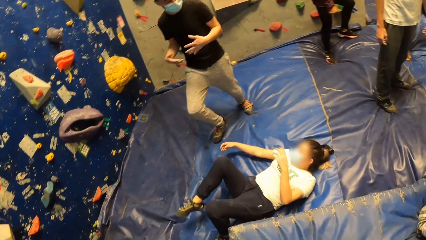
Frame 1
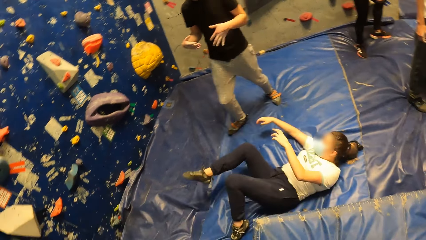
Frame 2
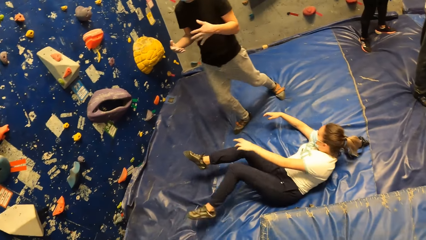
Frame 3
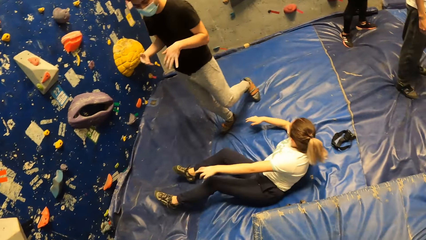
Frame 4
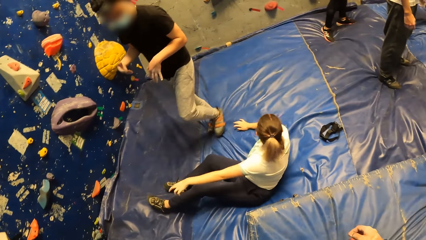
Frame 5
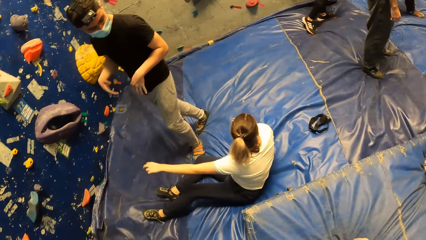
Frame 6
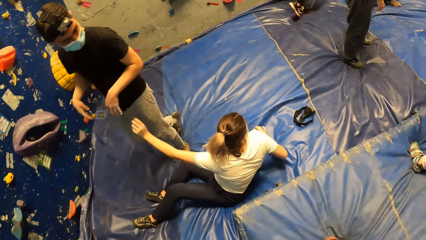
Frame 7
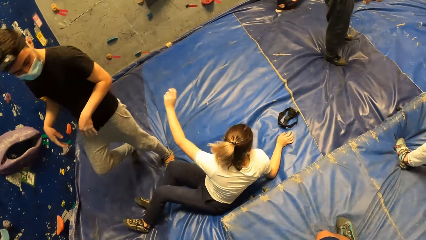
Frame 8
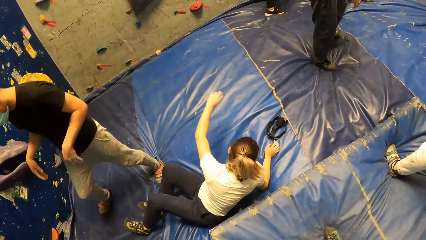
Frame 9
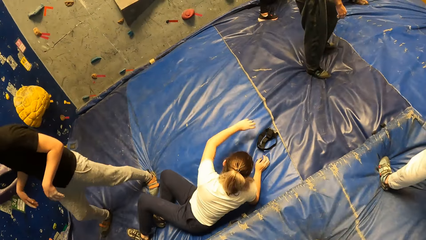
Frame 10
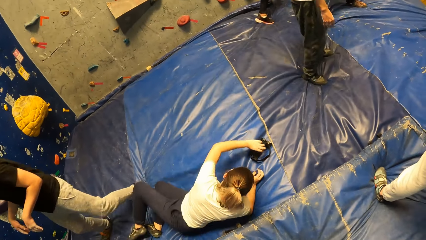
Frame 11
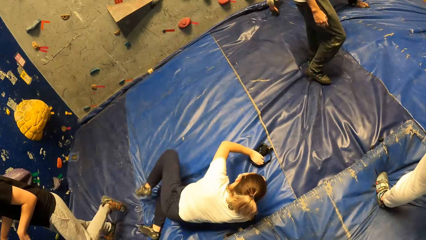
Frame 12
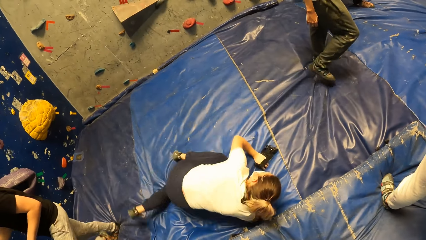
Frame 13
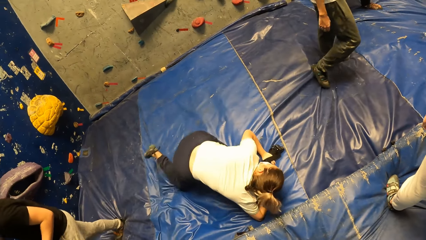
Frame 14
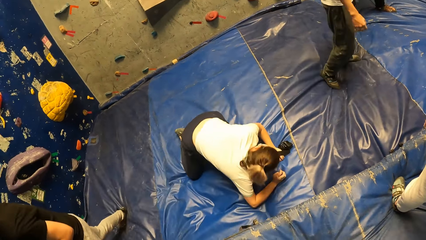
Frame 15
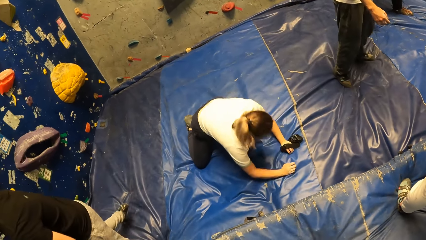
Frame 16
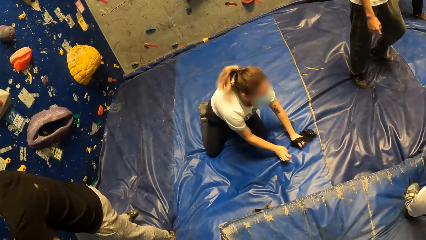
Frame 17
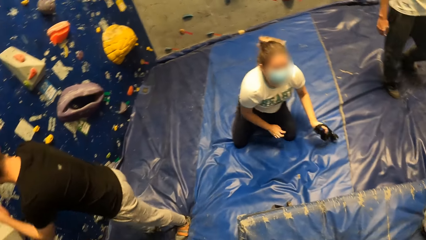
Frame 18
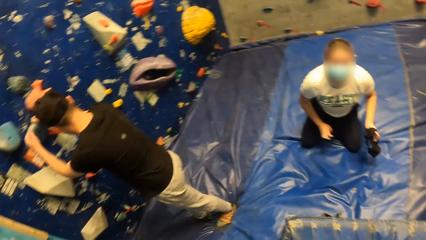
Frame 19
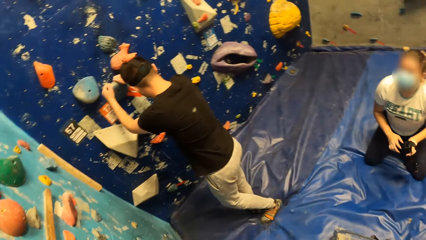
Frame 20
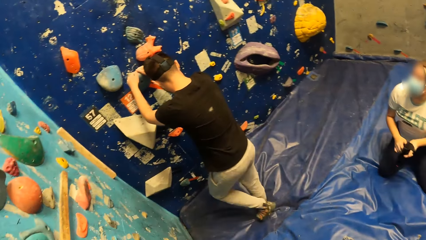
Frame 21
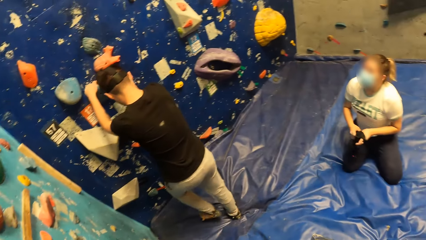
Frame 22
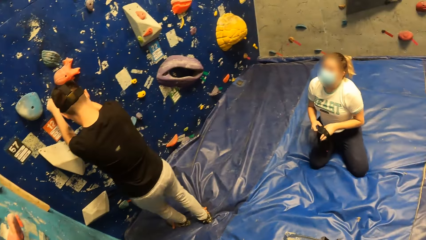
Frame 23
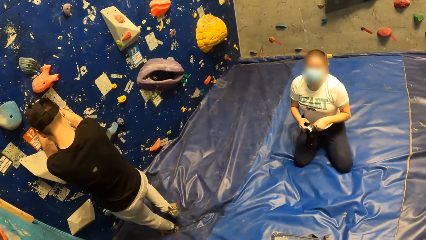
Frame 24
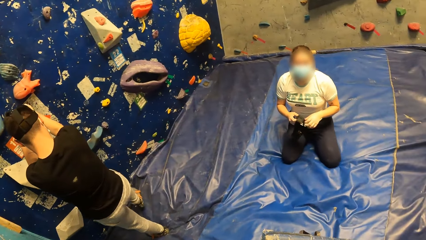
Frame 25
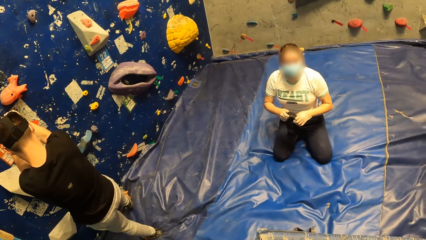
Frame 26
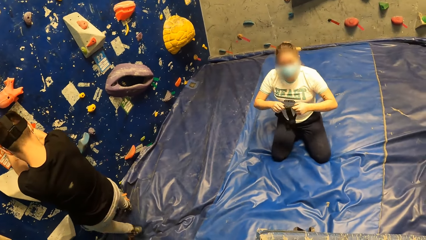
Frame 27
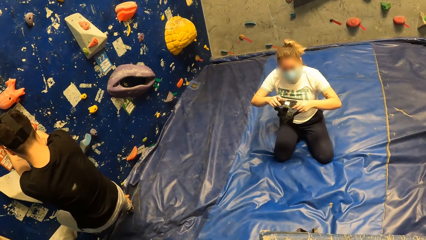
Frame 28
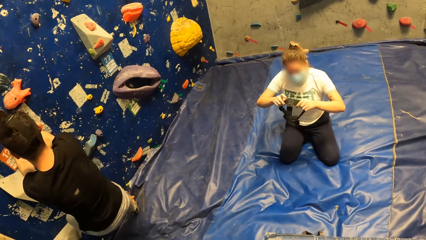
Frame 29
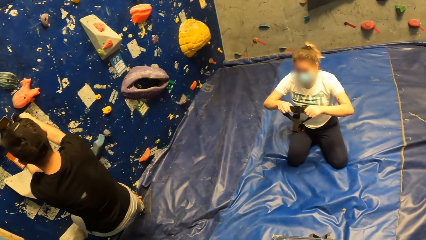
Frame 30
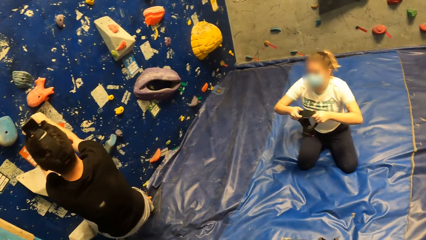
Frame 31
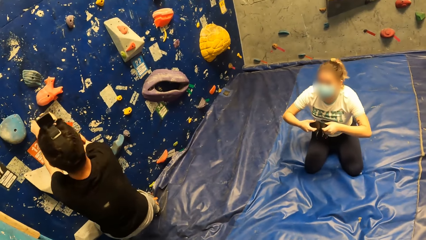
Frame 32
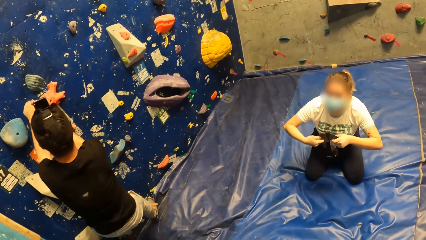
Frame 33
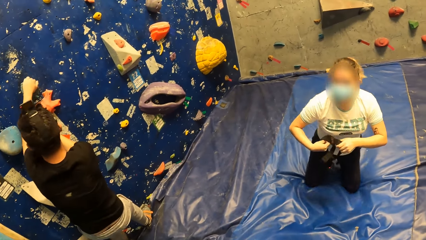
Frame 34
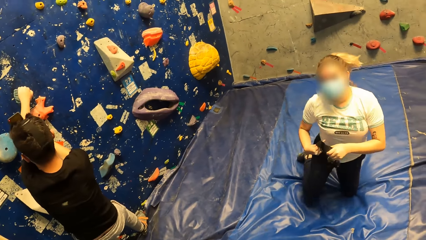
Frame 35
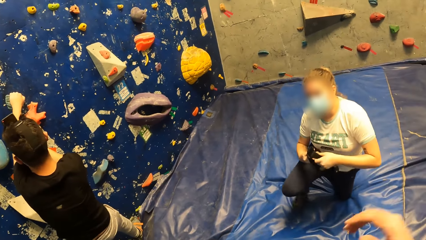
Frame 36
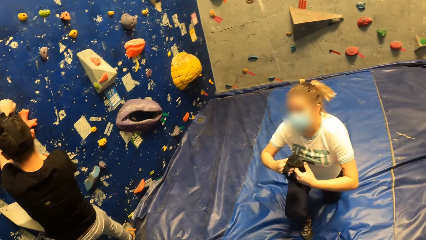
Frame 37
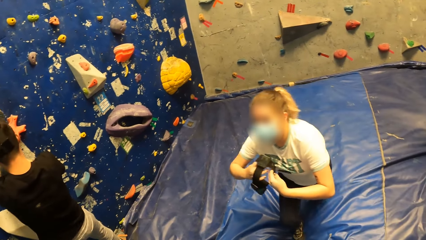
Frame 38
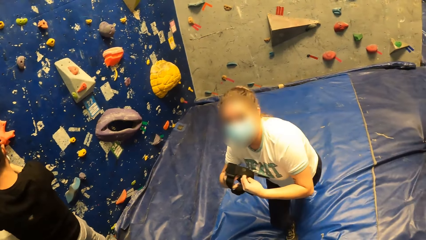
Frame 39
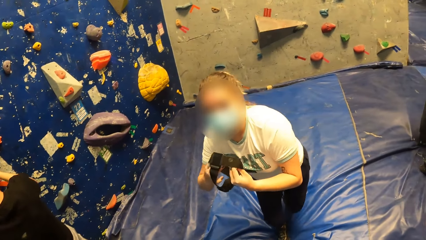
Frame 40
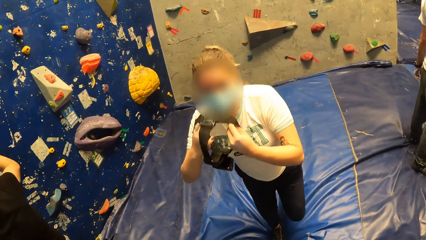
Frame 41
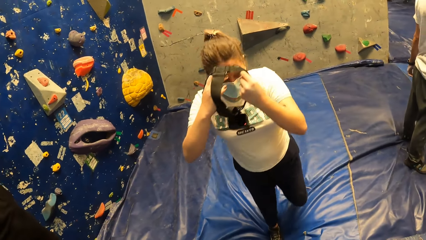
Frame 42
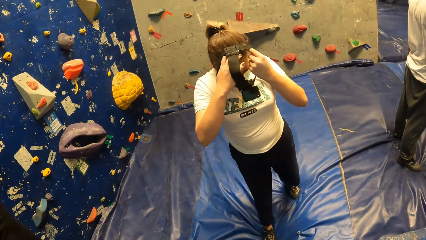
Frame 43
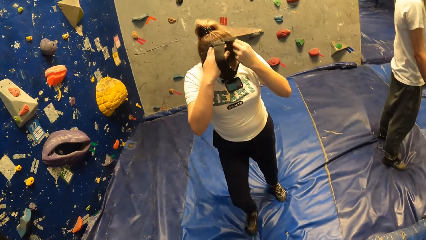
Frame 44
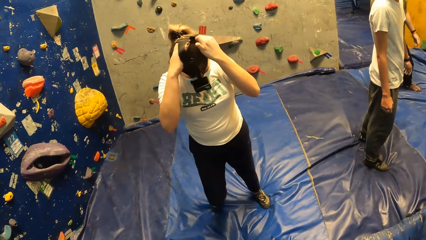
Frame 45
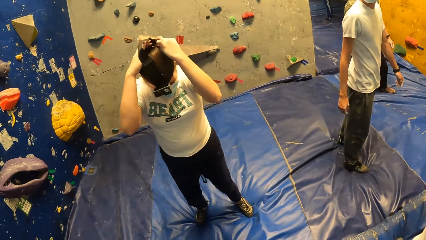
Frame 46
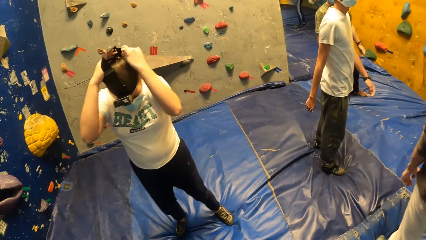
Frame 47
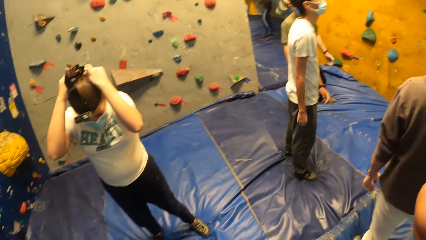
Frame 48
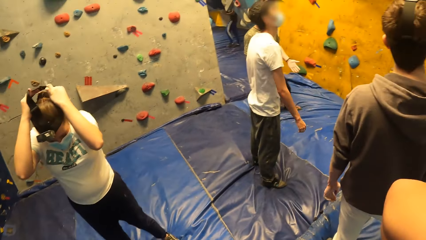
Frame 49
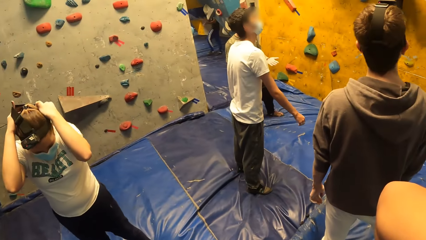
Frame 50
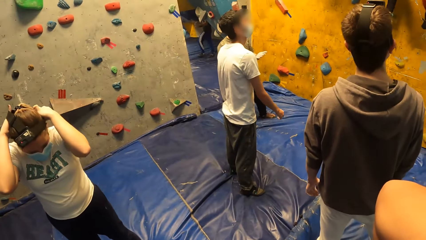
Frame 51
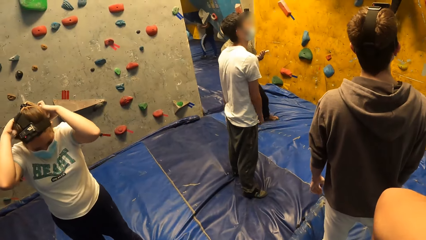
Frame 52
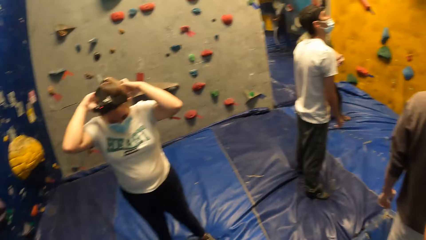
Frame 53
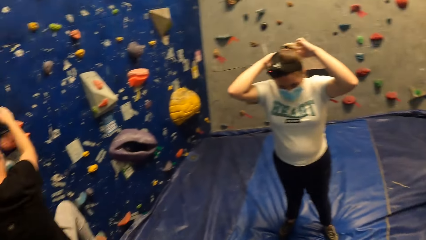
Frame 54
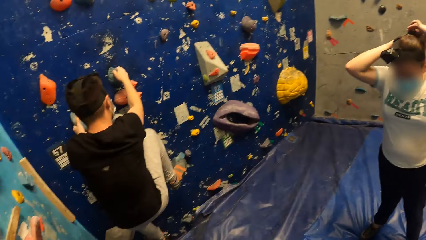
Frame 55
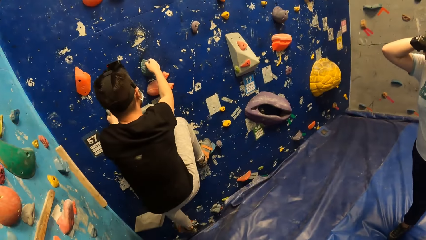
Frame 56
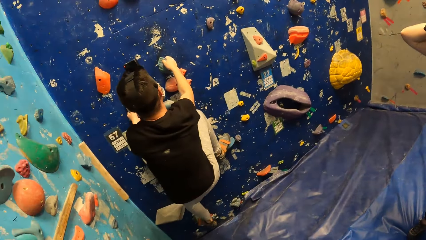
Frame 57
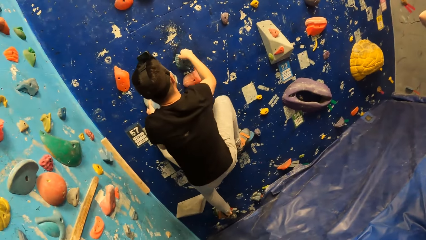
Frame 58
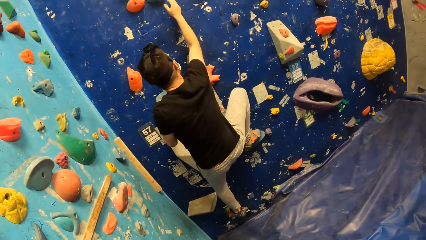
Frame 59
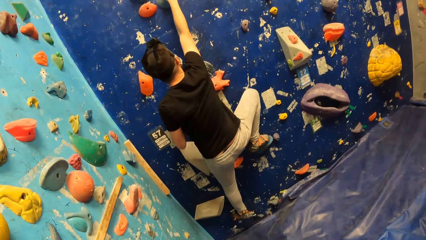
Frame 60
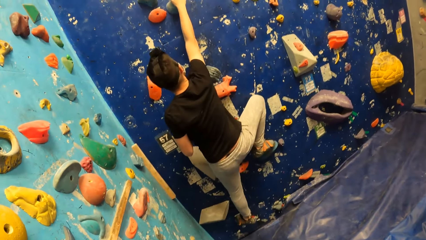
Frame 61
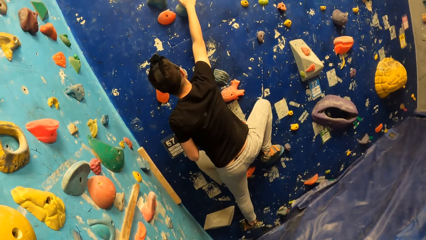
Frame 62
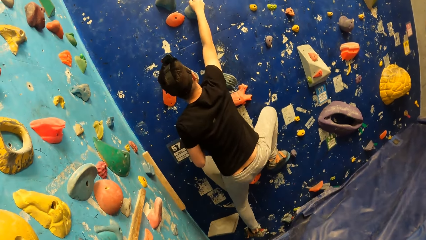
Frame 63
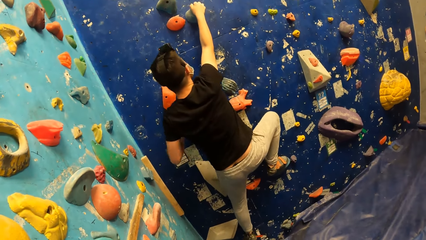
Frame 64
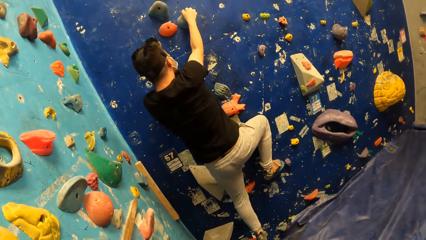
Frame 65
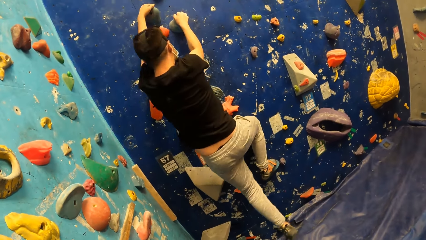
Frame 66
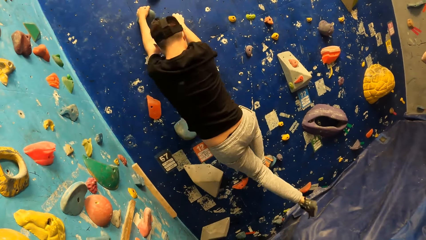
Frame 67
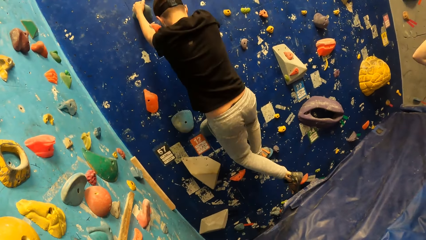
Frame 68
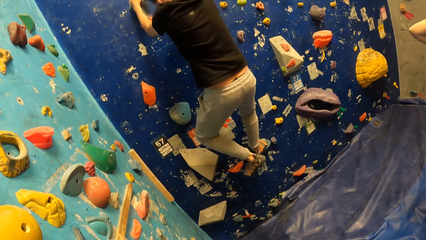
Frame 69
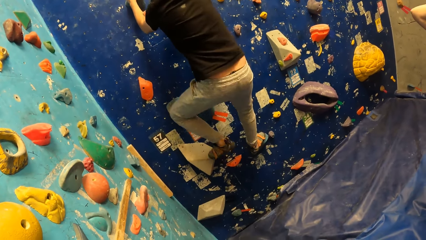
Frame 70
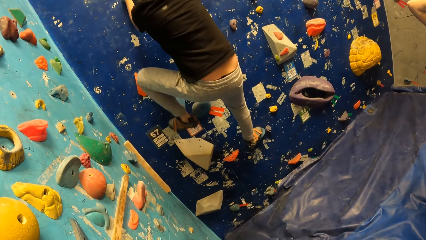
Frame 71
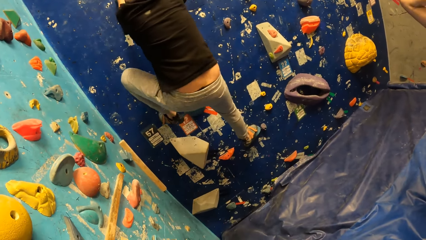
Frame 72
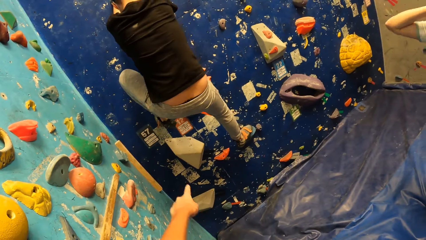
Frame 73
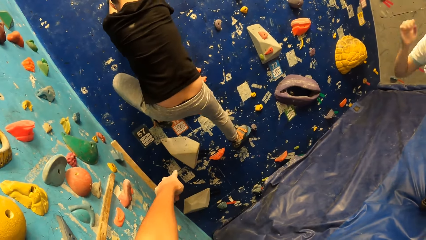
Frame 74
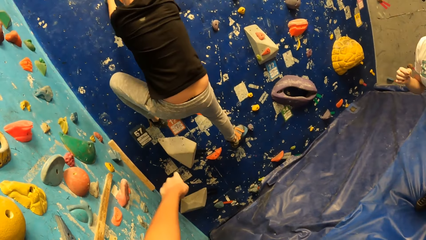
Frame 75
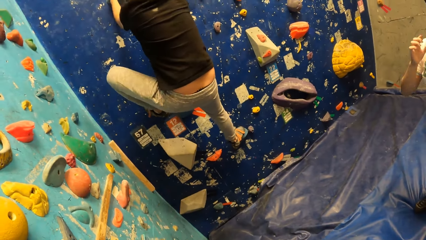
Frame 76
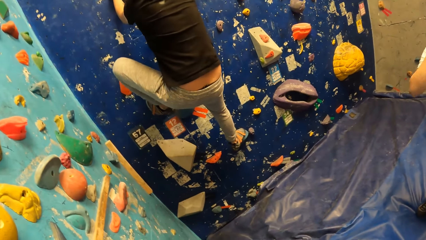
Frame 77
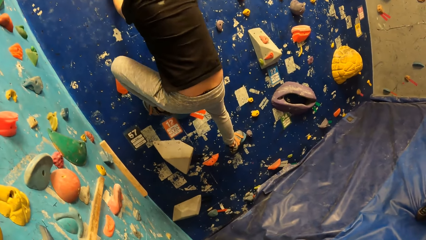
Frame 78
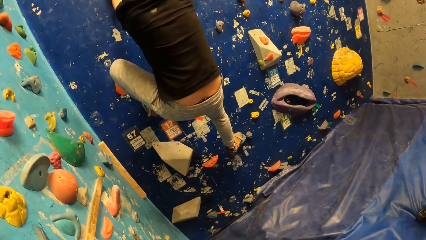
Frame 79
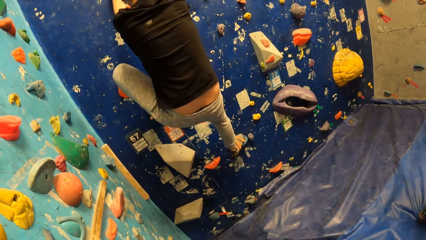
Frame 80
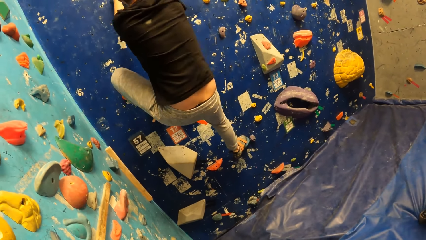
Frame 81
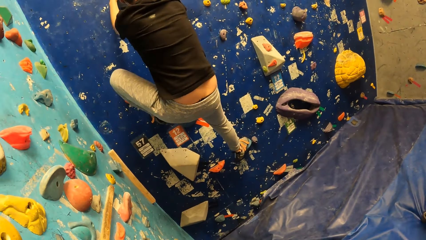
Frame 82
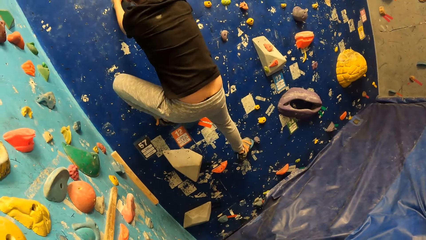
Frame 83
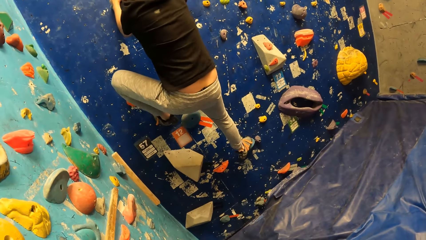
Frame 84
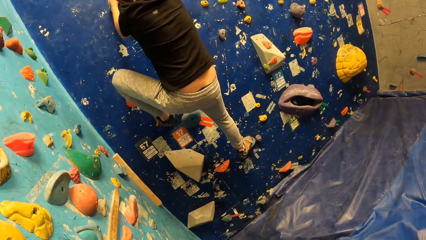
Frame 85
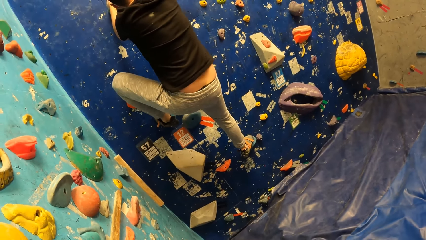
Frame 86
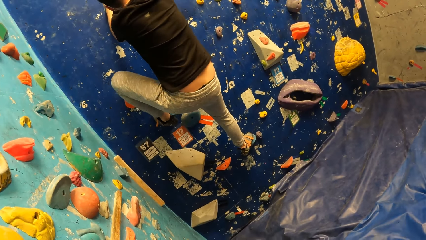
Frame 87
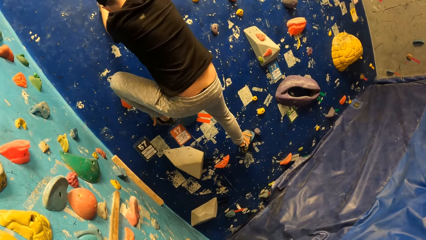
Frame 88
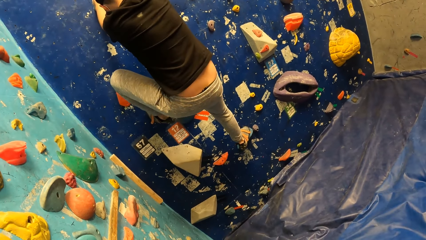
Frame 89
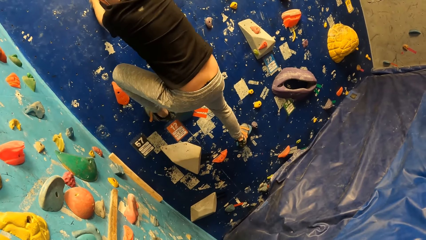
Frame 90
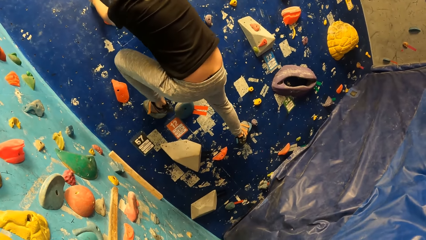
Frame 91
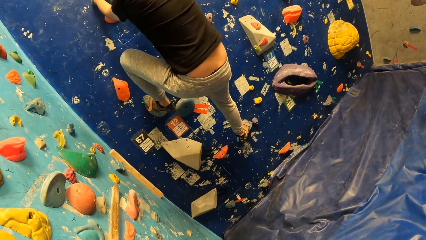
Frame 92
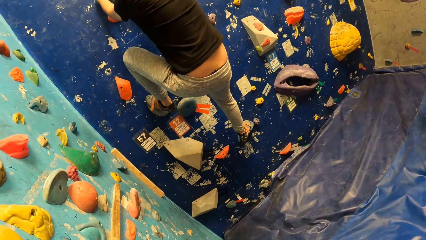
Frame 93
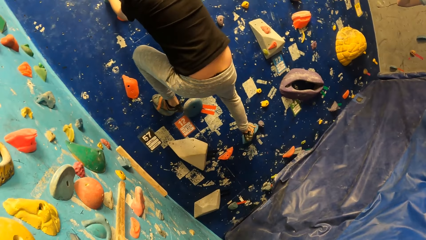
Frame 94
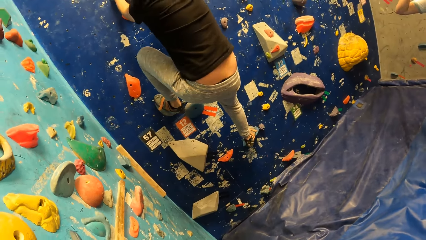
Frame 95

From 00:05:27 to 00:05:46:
A man sways hands. A woman picks up a camera from the crash pad with her left hand. The woman kneels on the floor. The man holds a climbing hold with both hands. The woman holds the camera with both hands. The man climbs on the wall rocks. The woman stands on the floor and wears the camera on her head with both hands. The man climbs the bouldering wall with both hands. The camera wearer points on the rocks. The man climbs on the wall rocks.
